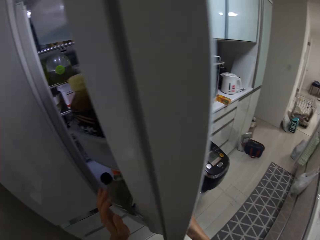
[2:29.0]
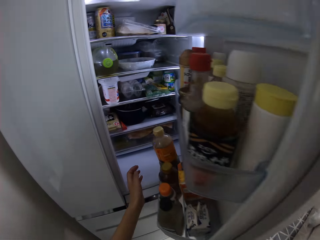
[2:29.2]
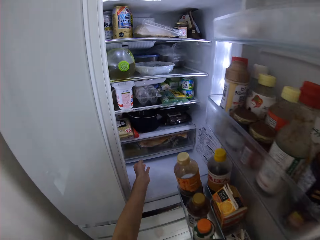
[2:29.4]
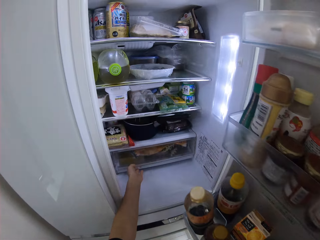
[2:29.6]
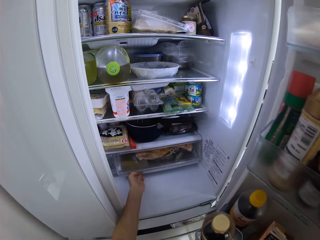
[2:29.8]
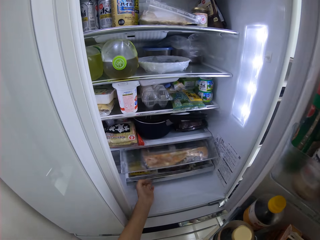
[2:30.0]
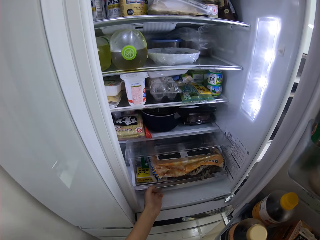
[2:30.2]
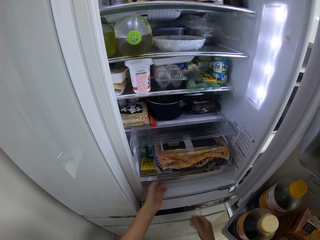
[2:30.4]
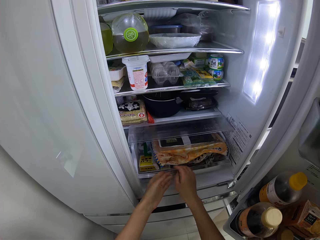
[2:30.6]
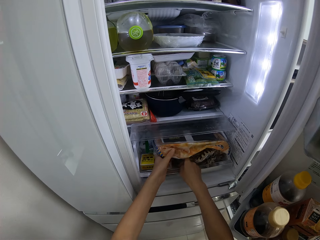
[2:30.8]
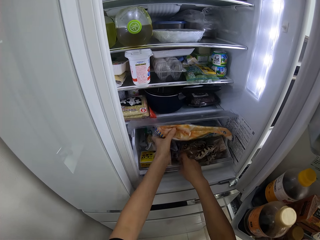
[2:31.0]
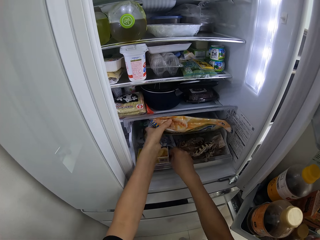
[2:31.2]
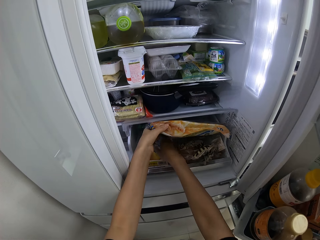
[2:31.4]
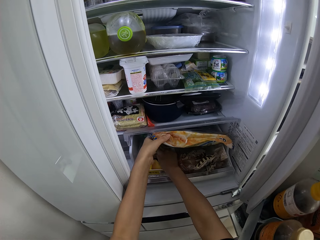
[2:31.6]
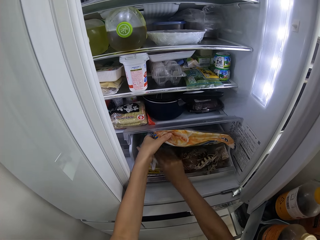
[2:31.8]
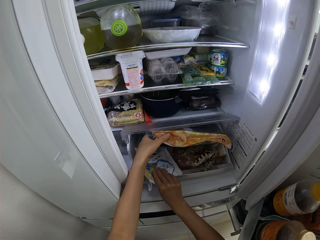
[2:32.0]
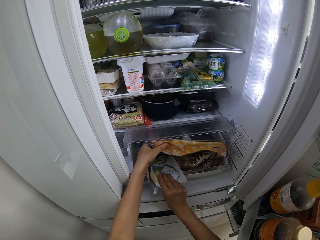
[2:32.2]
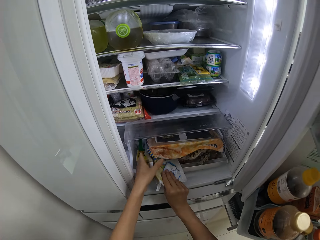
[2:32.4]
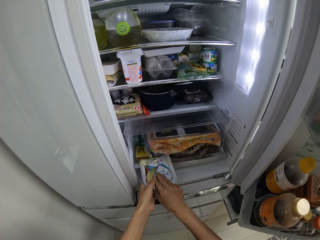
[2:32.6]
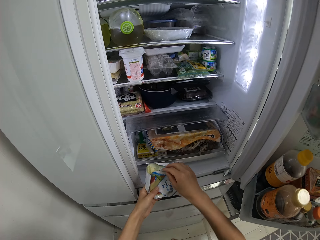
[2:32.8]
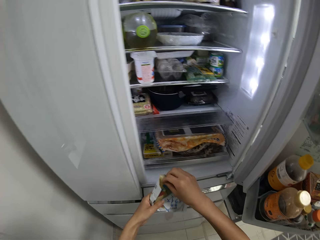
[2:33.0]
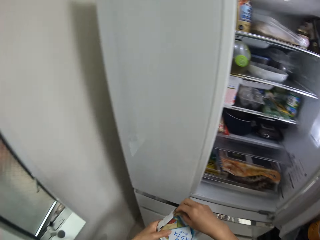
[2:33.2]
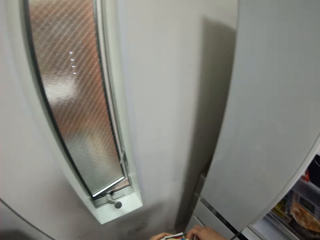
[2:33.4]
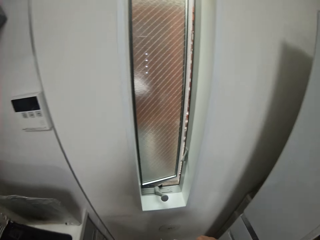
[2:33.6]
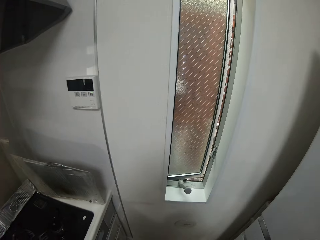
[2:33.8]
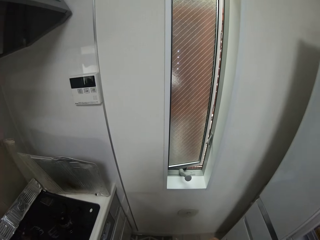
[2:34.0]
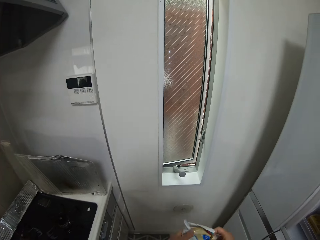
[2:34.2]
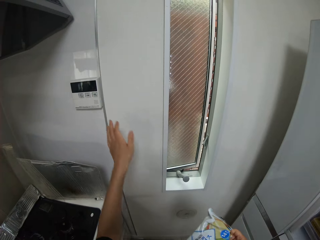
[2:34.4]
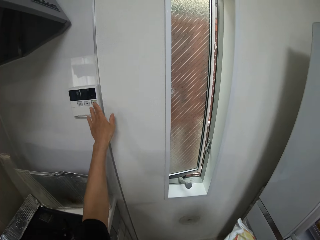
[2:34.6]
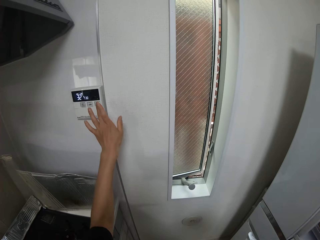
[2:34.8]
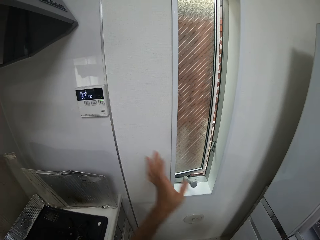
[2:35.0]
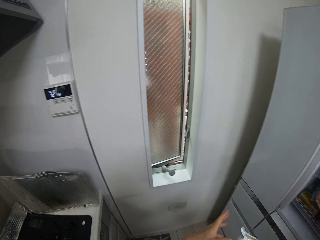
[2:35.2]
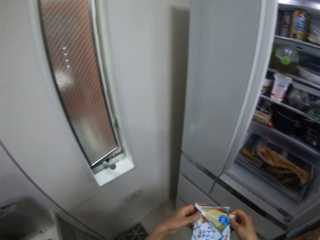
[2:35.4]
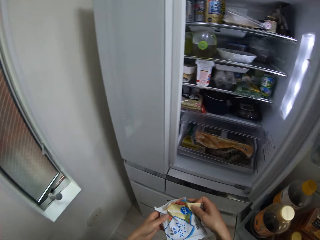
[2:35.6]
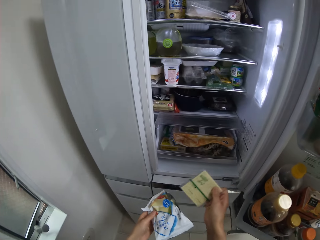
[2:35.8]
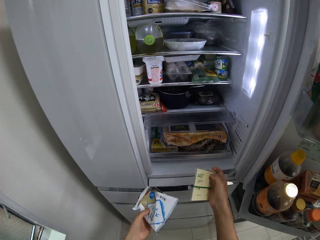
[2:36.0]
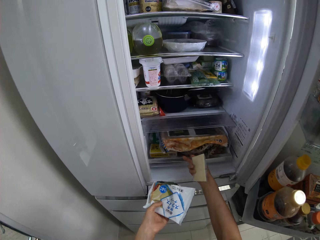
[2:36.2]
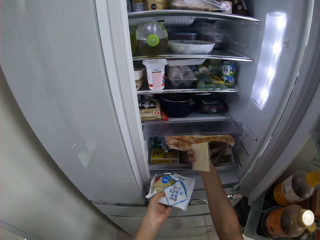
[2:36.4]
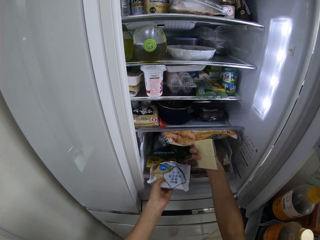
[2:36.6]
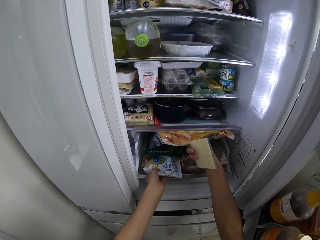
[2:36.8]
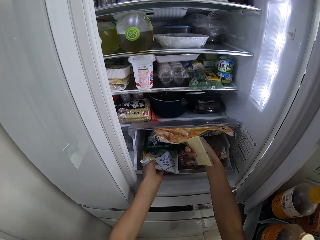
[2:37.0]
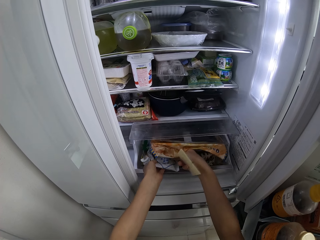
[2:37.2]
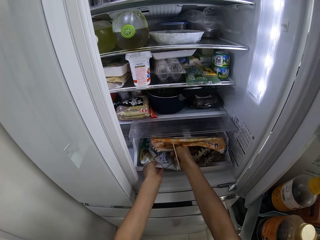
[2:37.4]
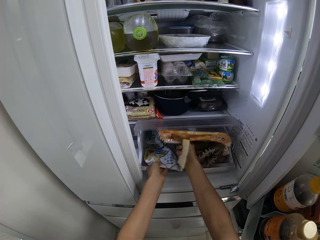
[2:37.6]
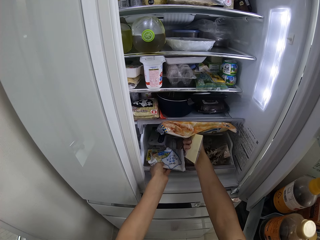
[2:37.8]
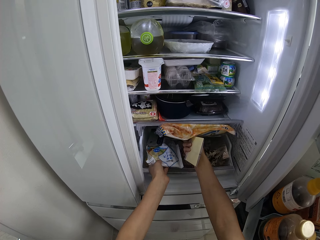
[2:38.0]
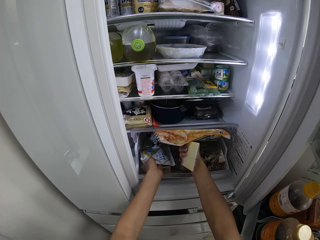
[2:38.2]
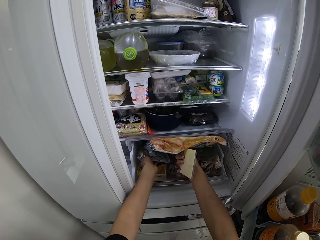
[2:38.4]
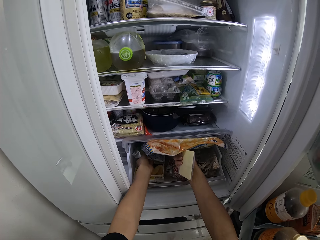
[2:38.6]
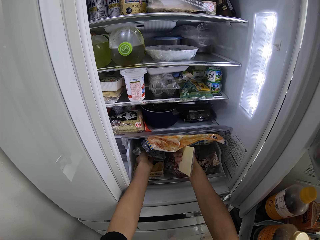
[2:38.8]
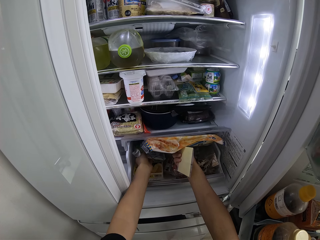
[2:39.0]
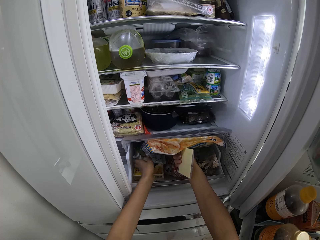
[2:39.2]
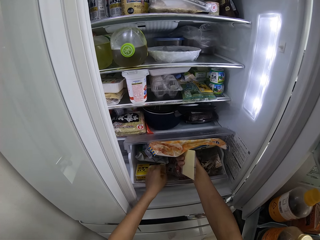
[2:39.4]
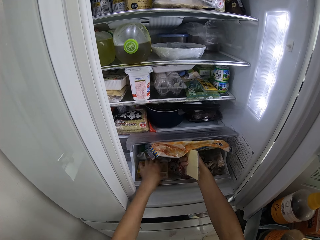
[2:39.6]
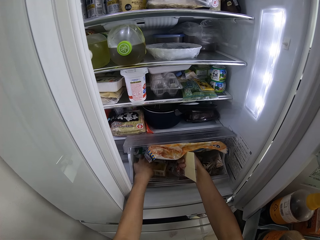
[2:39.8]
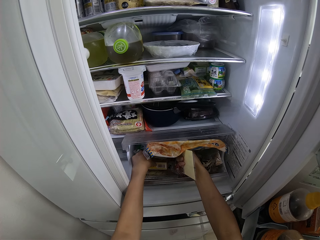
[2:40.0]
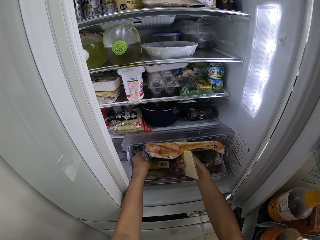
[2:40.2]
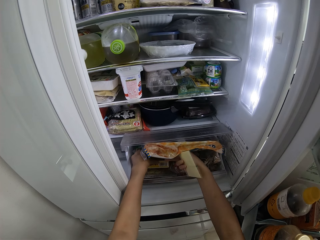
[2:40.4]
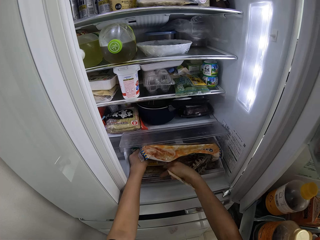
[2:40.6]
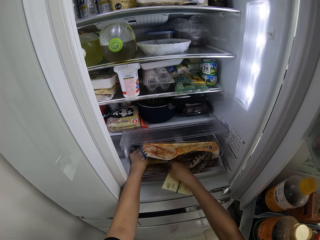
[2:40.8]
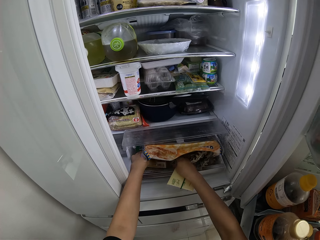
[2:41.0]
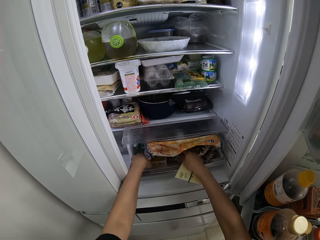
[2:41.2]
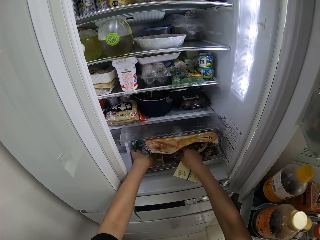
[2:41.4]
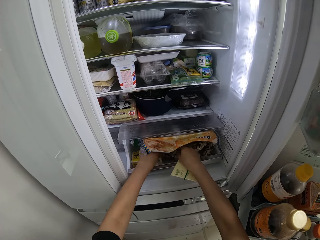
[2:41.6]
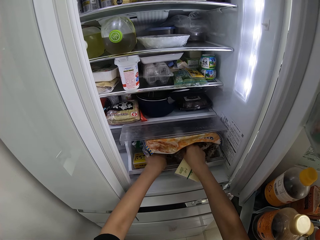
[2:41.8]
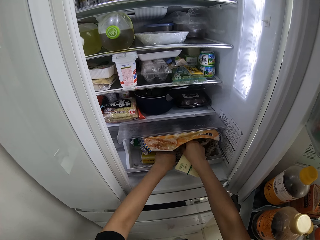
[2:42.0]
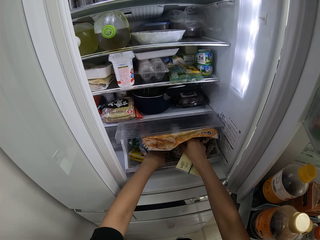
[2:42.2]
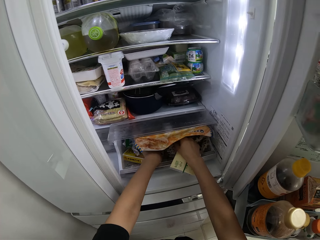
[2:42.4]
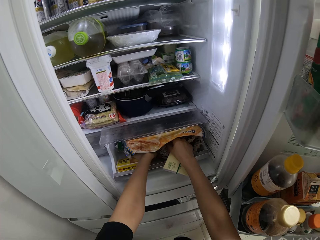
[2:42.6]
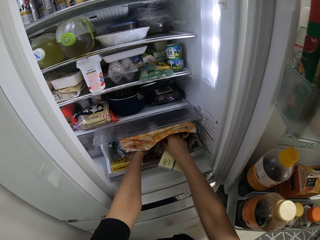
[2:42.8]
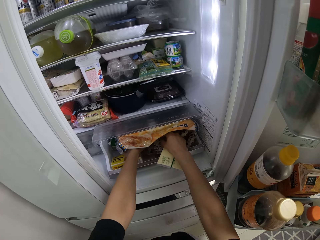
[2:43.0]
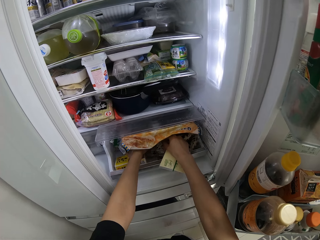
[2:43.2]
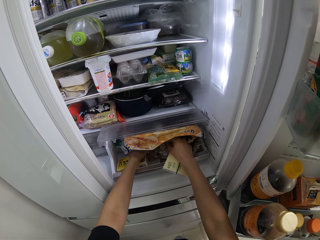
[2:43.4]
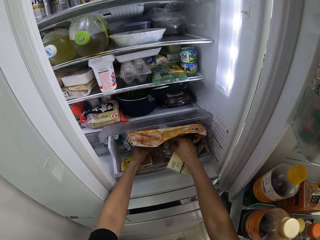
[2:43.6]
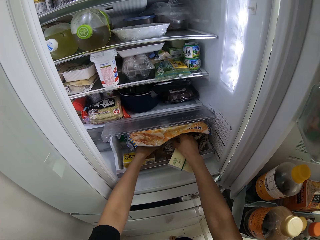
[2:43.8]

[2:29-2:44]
The camera wearer closes the fridge. They pull a drawer in the fridge and open the fridge. They adjust foodstuffs in the fridge. They pick up foodstuffs from the drawer. They press a button on the wall switch. They pick up cheese. They lift the fridge shelf. They drop the foodstuff into the drawer. They look around the fridge shelf.

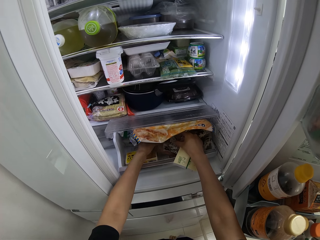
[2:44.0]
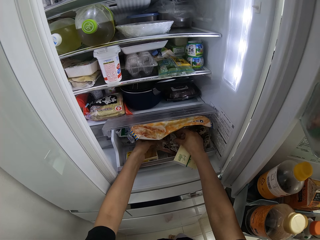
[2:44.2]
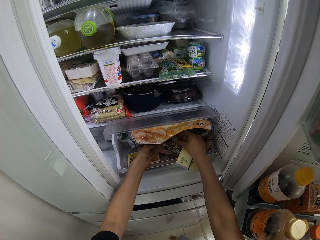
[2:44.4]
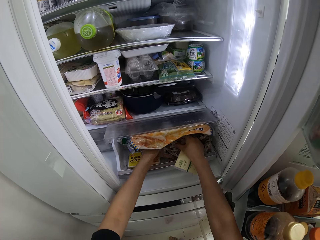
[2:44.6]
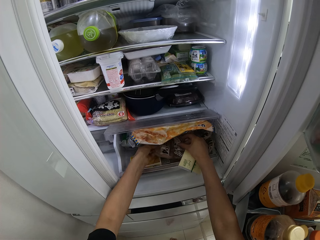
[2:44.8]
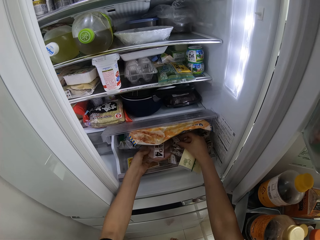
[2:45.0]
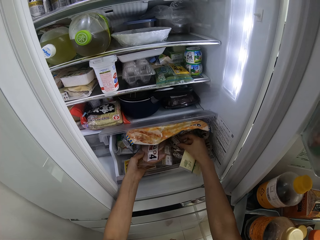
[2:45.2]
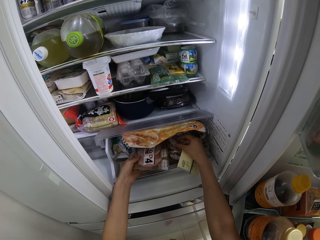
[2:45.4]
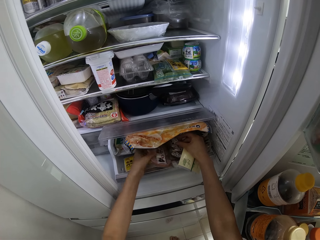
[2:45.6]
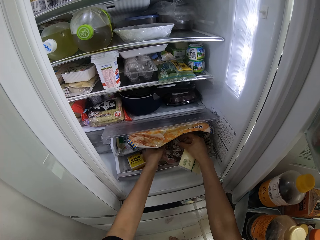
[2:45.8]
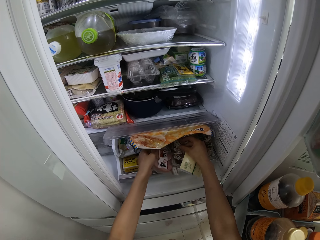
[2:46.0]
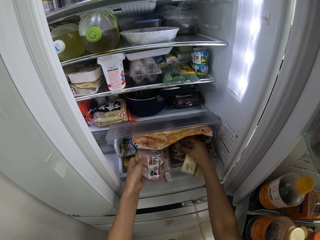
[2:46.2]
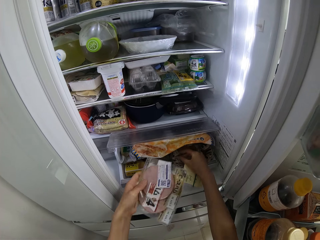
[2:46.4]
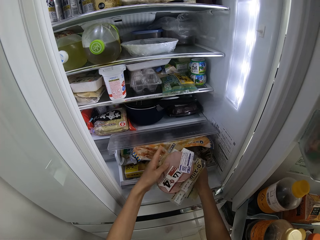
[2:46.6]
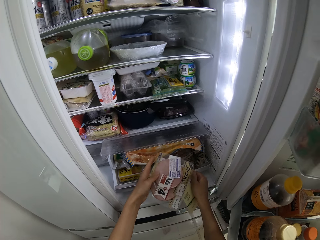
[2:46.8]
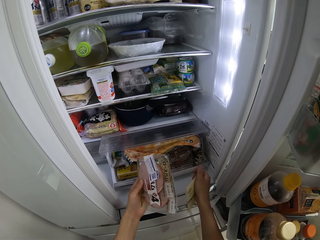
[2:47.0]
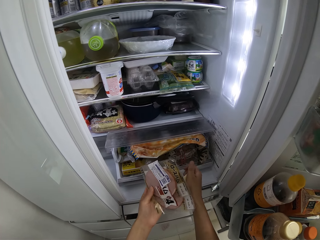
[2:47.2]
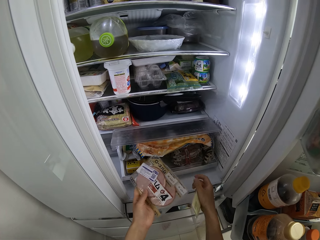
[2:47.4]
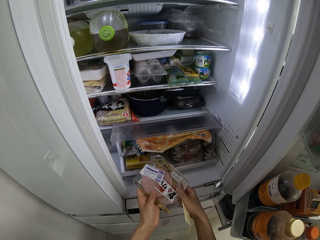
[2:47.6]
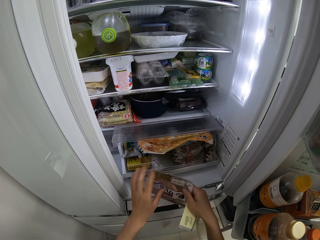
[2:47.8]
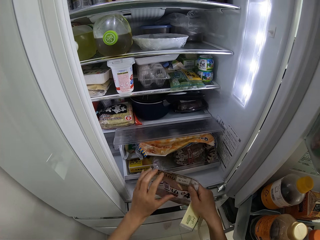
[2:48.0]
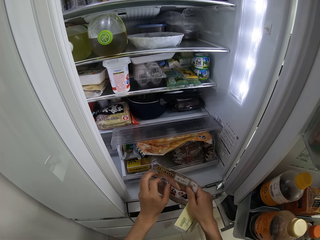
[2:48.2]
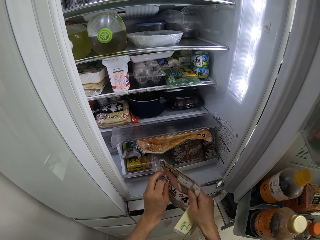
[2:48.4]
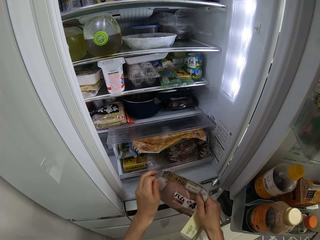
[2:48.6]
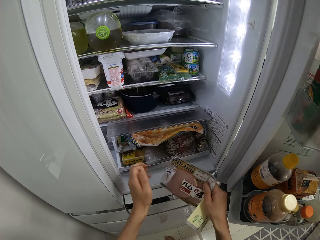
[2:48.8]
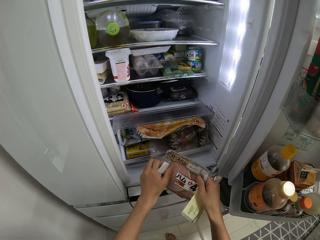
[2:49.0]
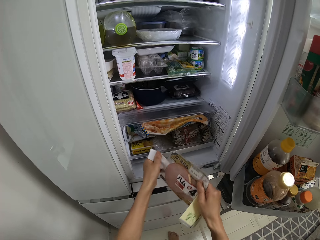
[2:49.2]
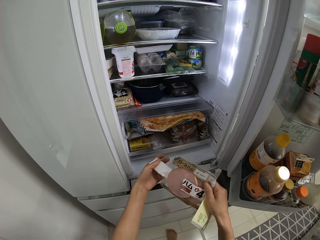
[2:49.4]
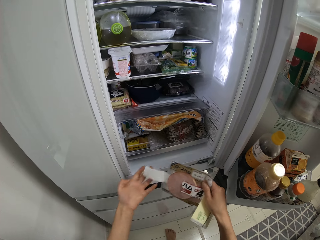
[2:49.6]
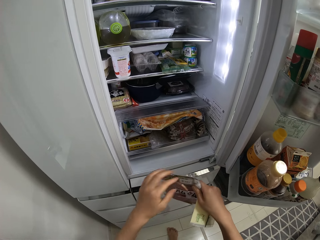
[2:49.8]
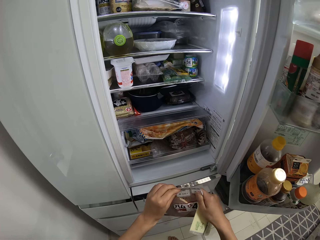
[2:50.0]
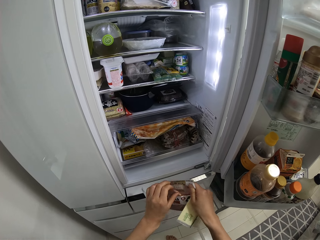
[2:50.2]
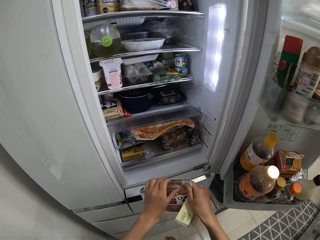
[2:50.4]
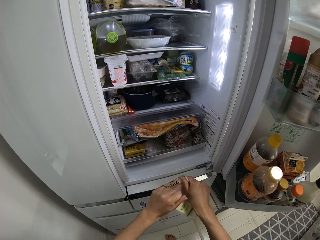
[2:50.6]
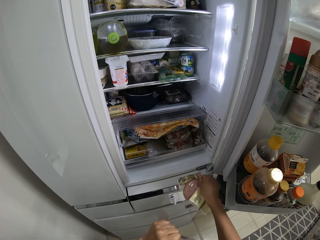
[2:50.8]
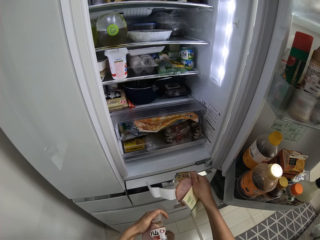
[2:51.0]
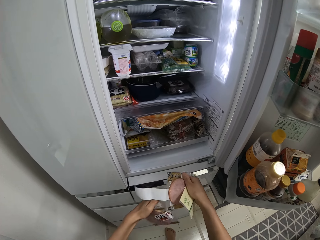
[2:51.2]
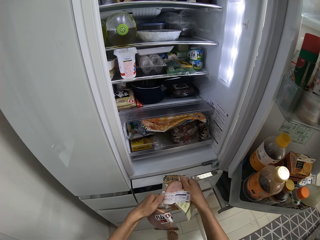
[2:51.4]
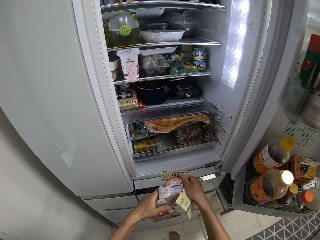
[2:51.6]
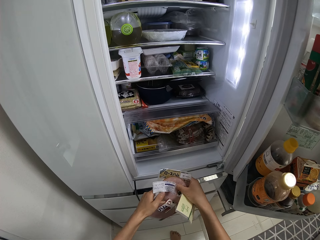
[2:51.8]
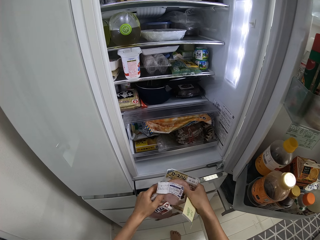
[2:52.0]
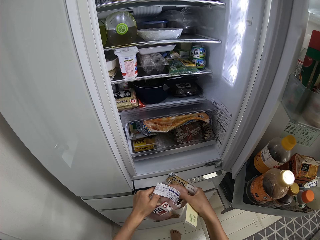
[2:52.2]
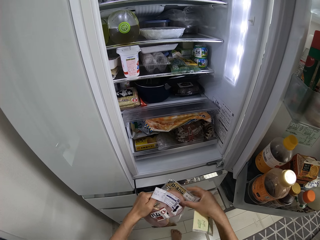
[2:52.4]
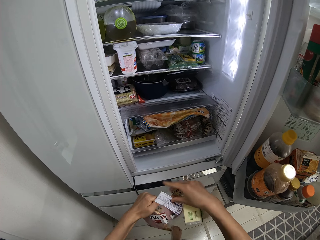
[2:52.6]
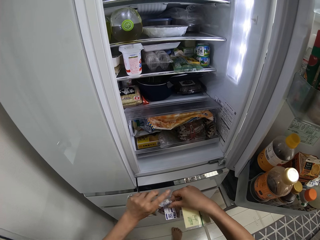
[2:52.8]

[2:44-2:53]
The camera wearer picks up foodstuffs or brawn from the drawer. She adjusts the foodstuffs in her hands. She unpacks the food package in her hands. She separates the brawn packs.
